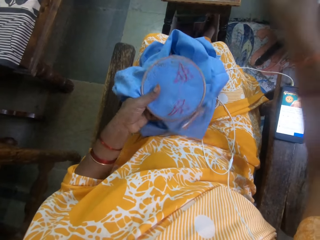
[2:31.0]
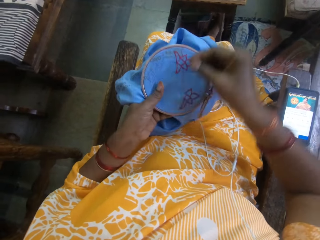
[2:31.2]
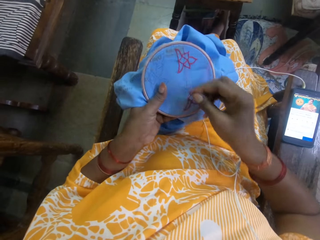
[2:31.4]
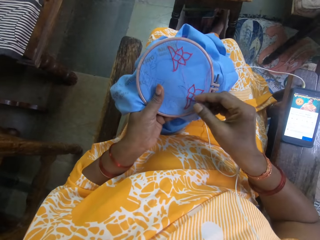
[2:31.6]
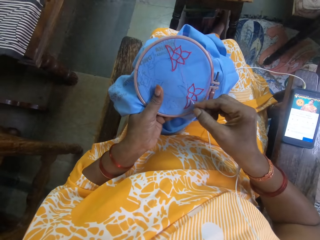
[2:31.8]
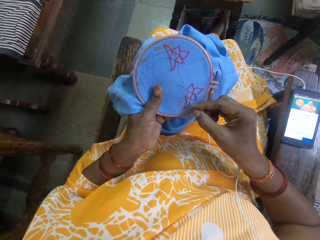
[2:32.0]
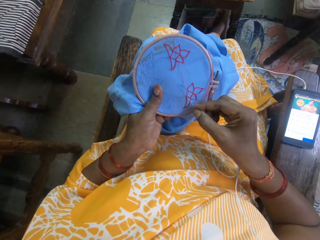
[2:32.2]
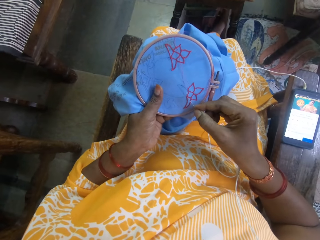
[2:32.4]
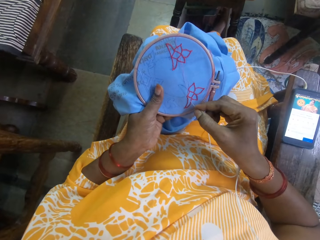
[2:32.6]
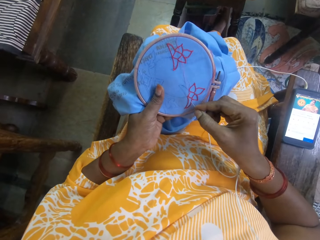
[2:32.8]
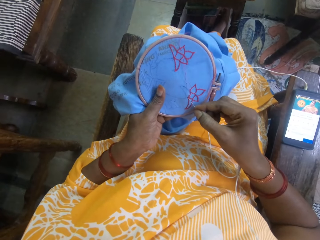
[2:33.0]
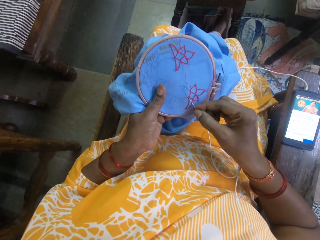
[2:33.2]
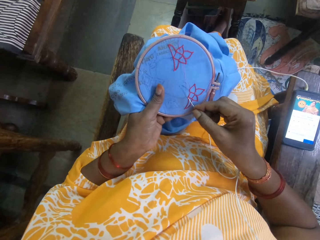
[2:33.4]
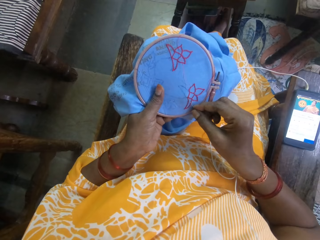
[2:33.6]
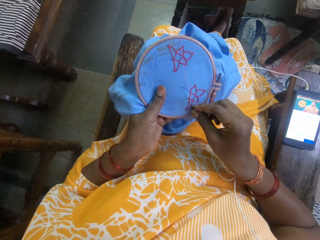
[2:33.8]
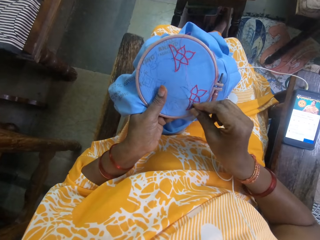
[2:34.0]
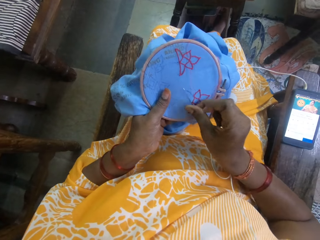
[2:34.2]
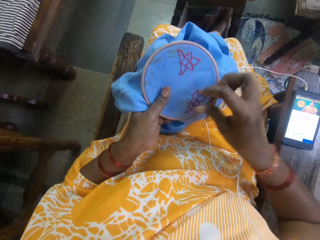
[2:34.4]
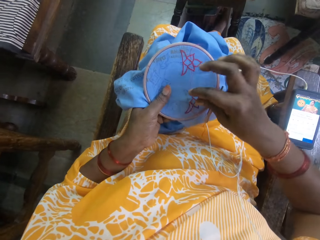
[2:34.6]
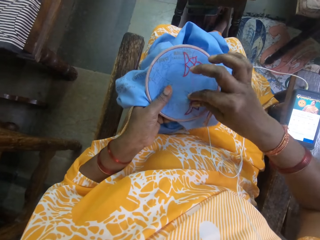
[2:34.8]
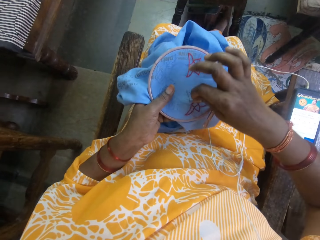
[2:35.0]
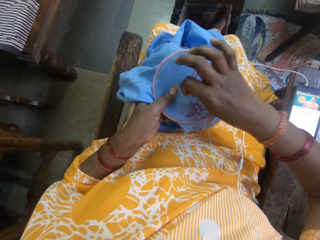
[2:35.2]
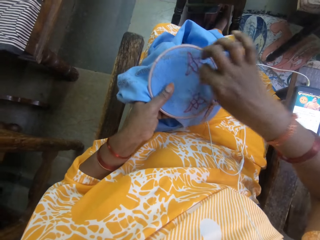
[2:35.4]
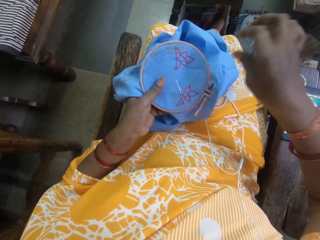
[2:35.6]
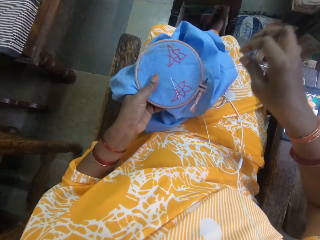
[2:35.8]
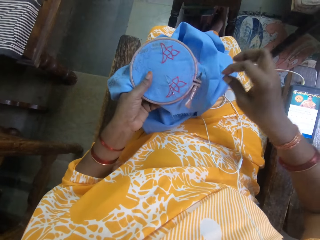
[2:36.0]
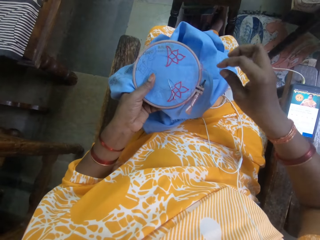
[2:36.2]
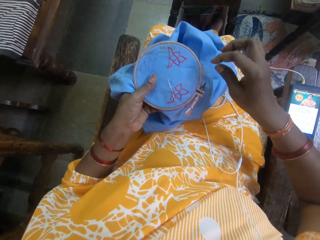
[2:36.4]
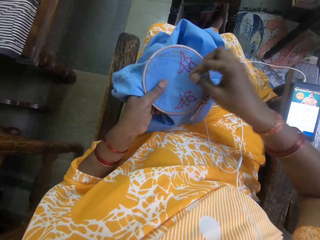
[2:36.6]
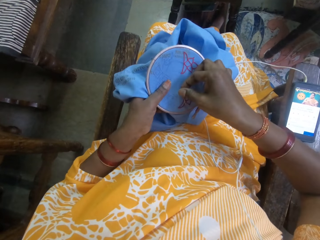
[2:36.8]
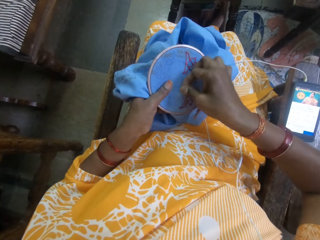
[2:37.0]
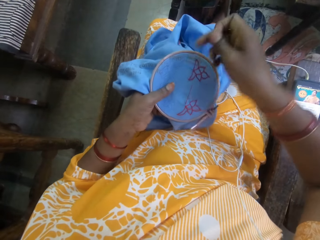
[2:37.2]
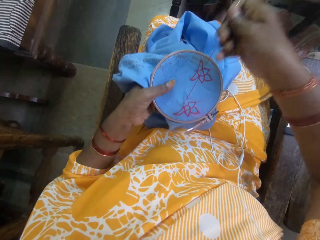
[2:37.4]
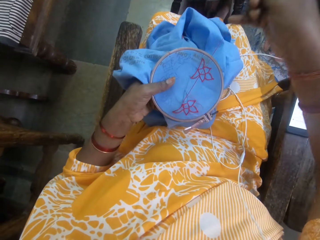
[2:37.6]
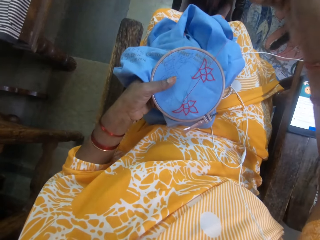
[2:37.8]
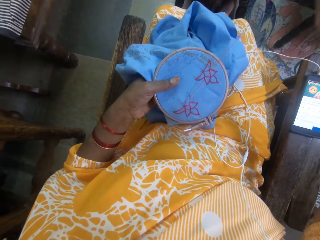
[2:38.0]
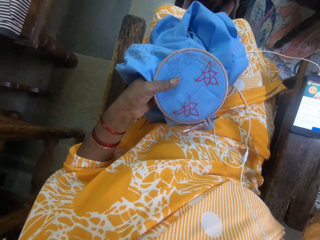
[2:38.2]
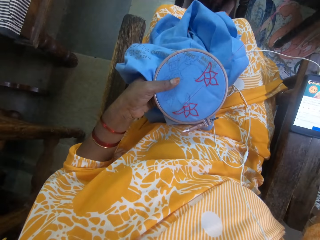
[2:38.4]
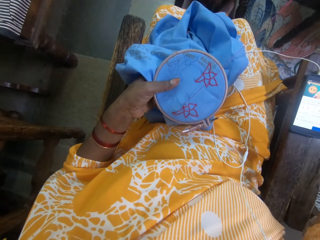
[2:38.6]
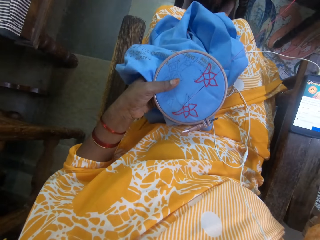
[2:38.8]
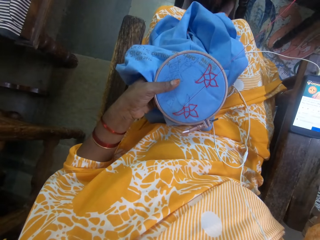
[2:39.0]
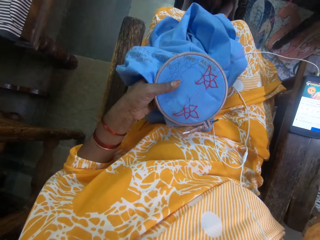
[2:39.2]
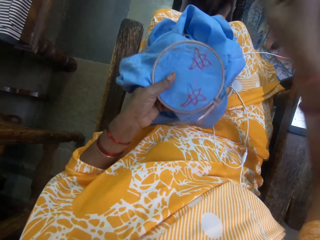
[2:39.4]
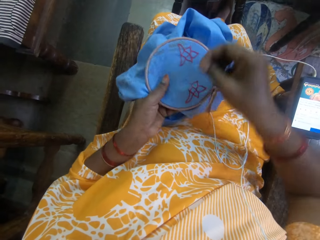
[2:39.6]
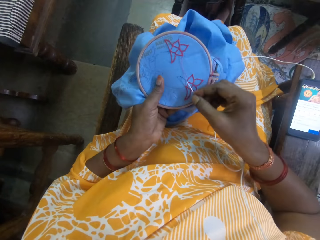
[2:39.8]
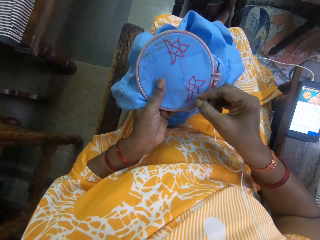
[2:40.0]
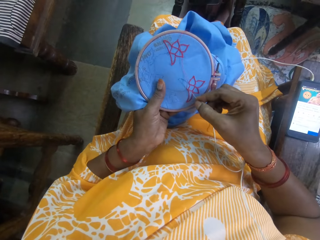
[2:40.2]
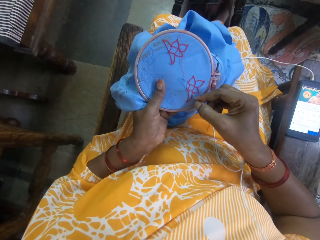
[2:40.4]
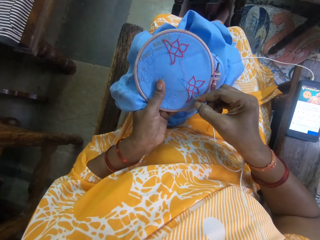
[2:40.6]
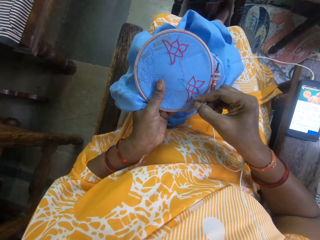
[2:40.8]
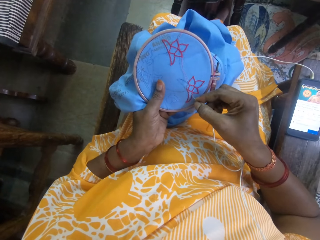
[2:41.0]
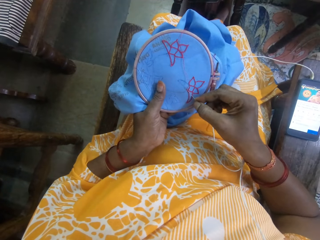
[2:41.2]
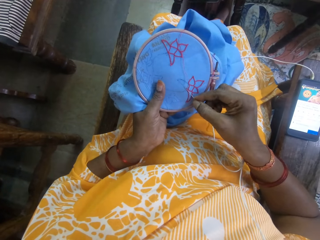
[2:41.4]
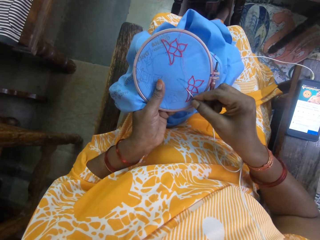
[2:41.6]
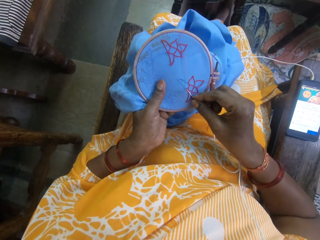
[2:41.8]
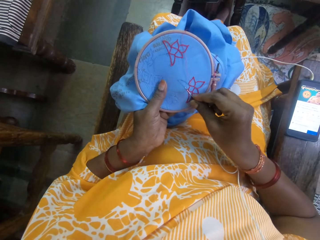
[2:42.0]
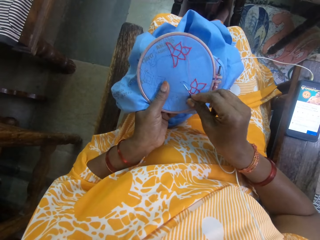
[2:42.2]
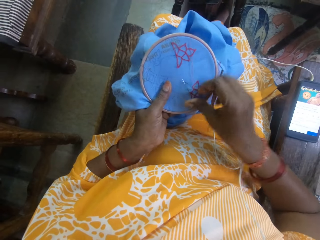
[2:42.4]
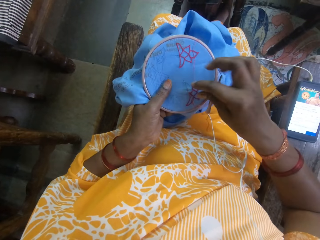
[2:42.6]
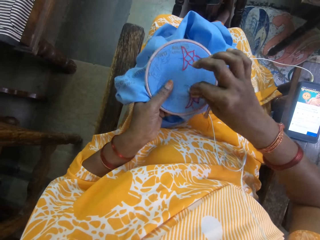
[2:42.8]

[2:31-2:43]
The camera wearer sews the cloth with a needle. They pull the thread. They sew the cloth with the needle.

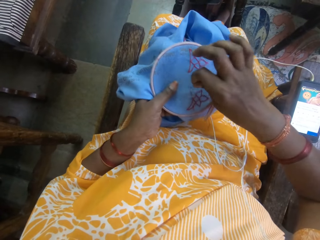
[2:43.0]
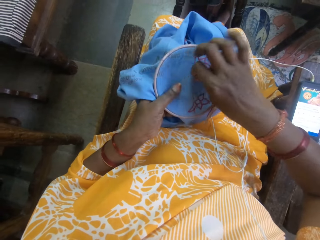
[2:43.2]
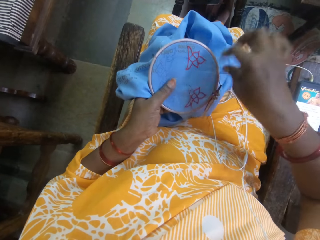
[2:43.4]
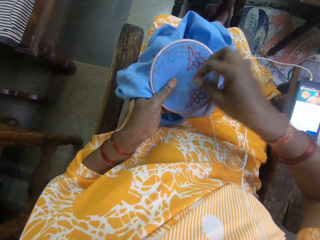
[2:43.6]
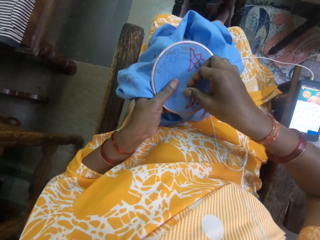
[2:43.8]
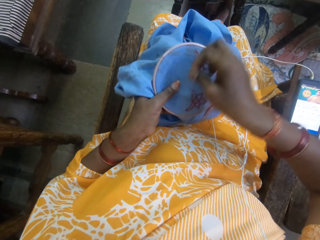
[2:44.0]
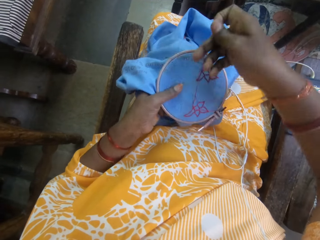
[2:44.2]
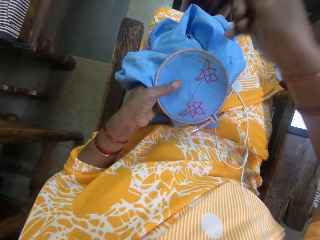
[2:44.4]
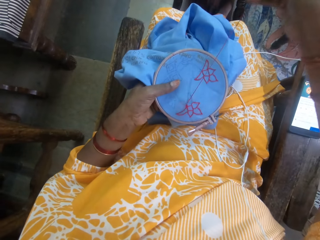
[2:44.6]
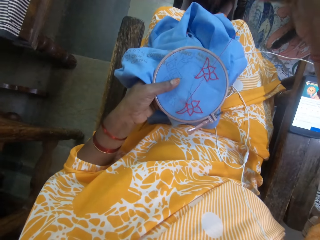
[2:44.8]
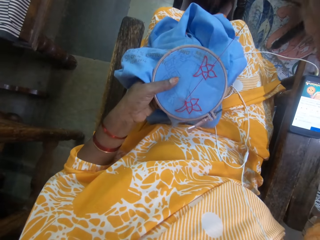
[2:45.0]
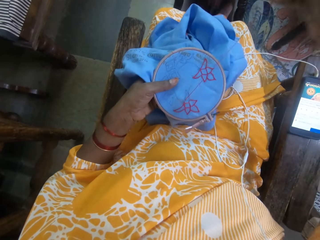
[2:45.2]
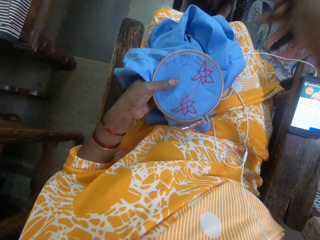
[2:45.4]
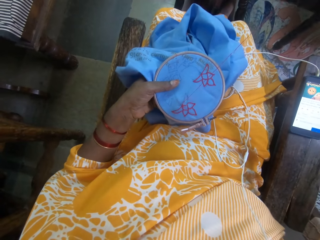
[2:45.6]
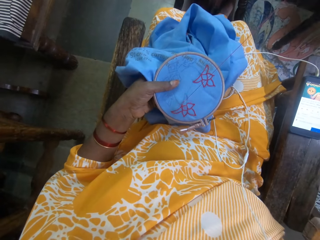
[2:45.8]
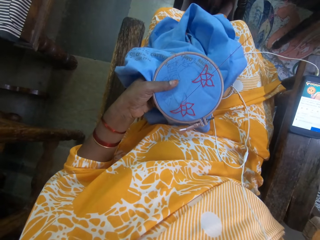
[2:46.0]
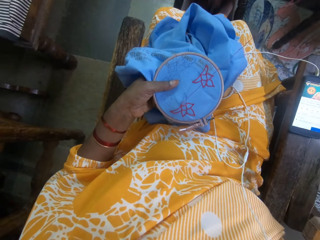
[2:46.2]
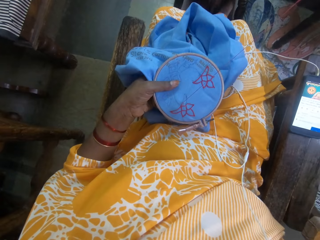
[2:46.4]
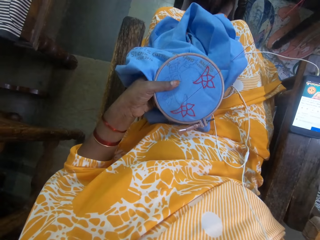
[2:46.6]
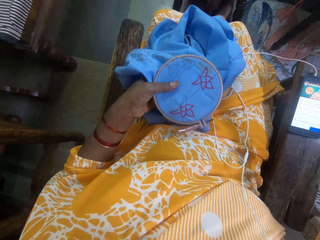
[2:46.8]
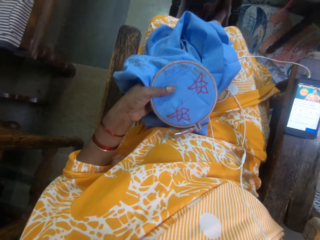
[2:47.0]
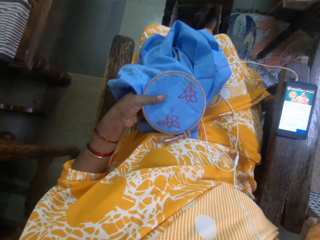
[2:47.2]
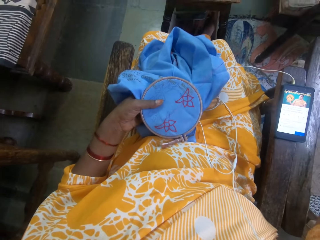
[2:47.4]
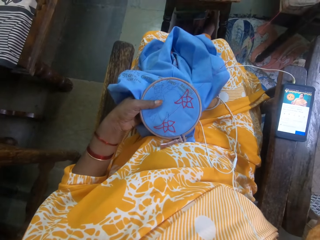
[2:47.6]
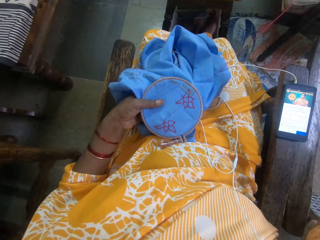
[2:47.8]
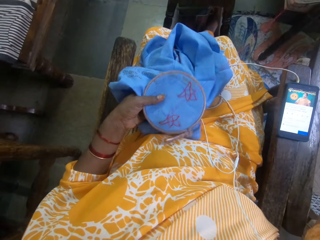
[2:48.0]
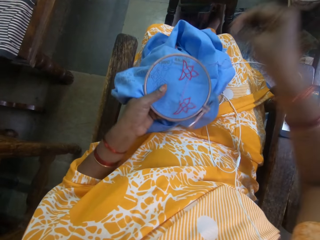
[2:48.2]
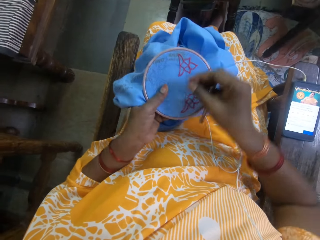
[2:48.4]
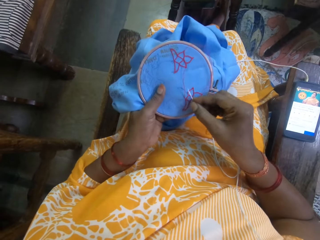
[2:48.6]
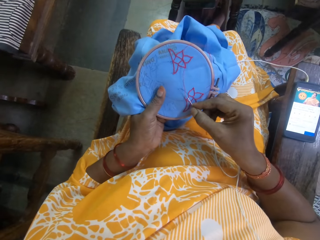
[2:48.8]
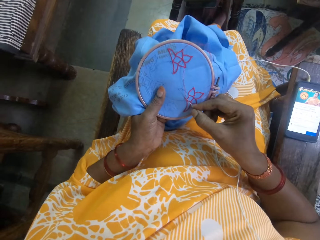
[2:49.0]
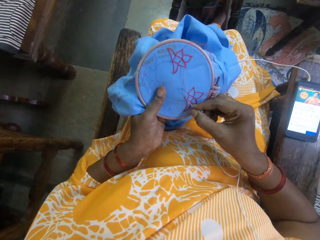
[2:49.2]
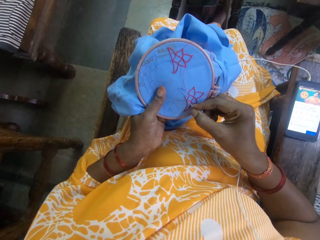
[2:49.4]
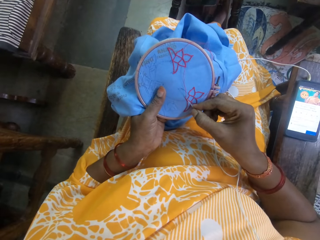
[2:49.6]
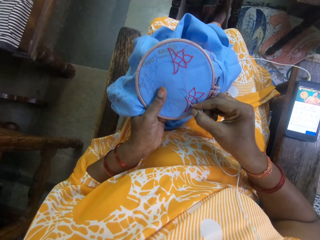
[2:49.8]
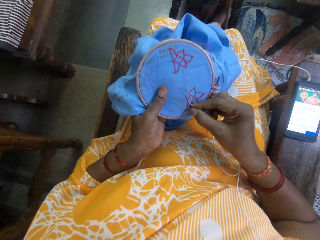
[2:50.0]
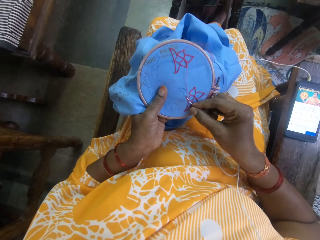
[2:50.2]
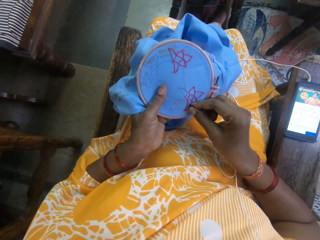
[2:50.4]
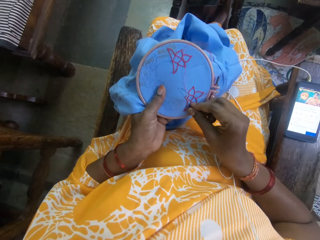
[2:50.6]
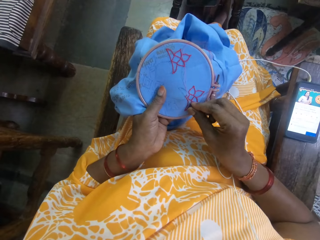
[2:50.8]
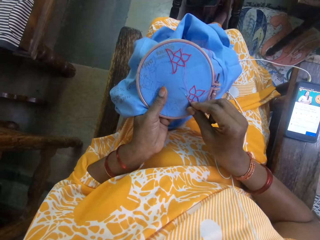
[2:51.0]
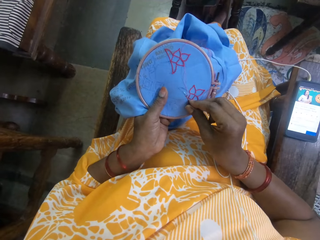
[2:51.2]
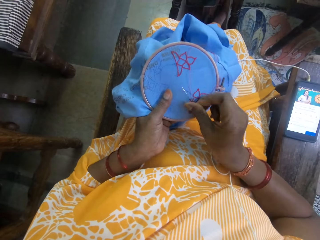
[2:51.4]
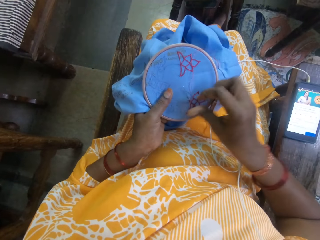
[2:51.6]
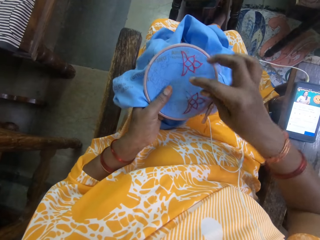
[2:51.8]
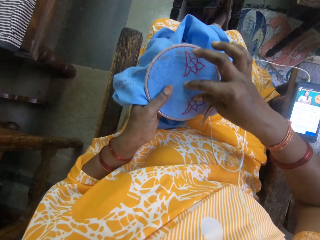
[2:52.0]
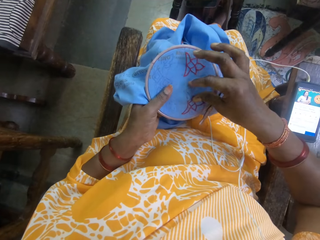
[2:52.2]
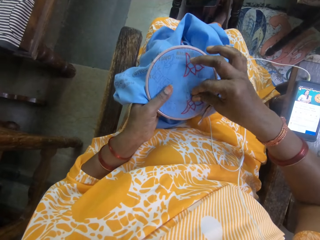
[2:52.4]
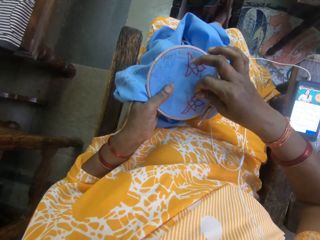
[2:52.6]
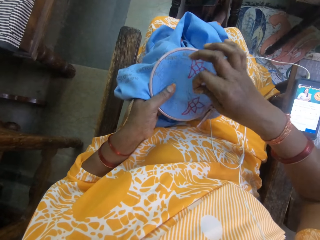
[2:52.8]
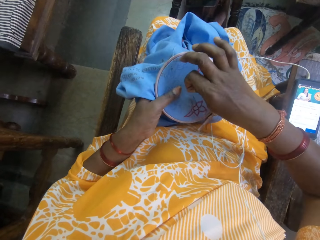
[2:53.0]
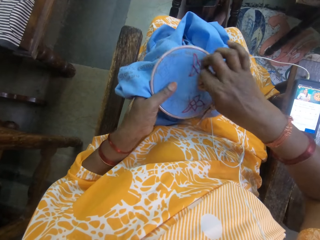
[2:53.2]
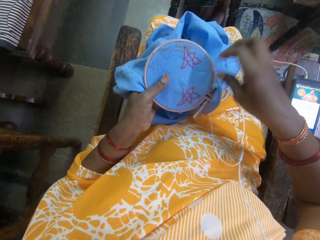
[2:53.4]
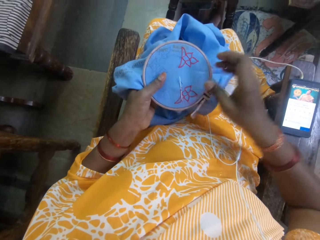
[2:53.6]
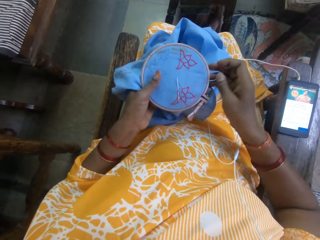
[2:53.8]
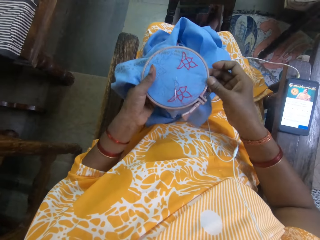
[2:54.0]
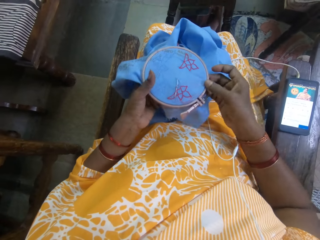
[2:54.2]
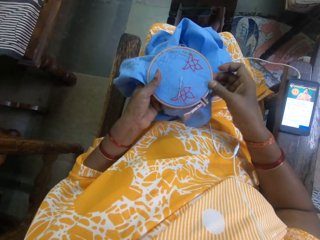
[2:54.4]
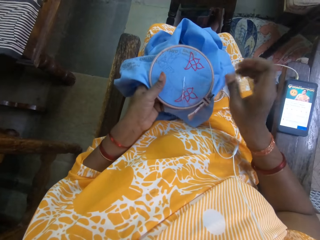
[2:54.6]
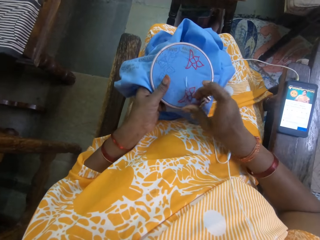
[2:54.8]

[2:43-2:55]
The camera wearer pulls the thread. They sew the cloth with a needle.
